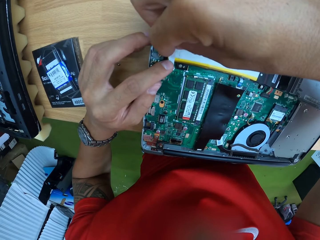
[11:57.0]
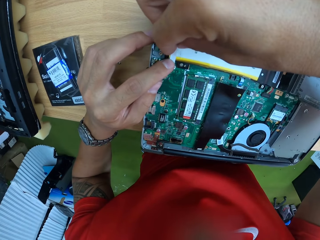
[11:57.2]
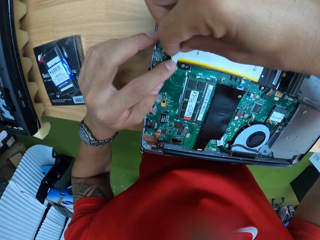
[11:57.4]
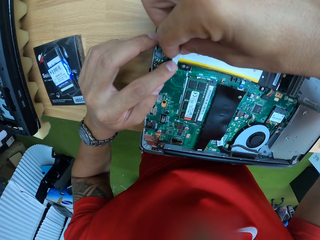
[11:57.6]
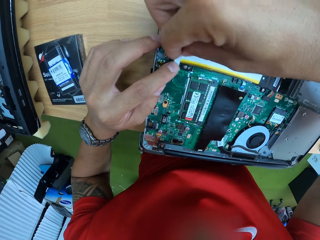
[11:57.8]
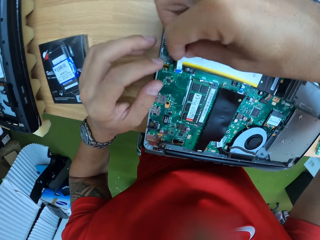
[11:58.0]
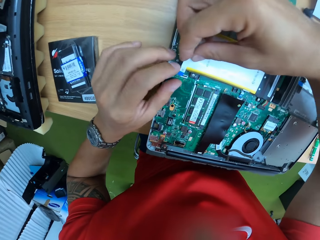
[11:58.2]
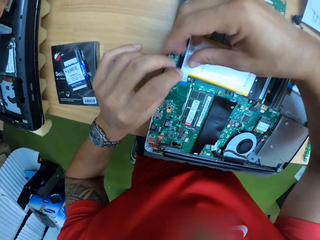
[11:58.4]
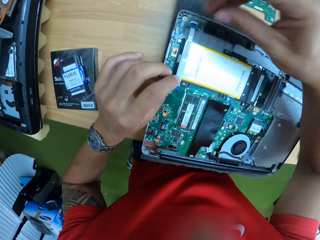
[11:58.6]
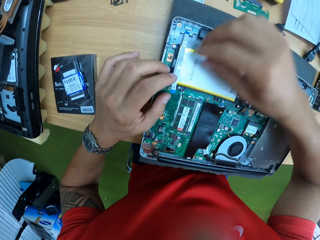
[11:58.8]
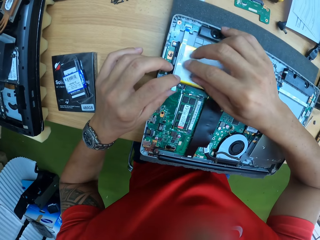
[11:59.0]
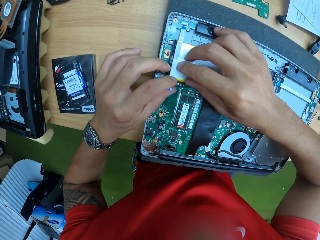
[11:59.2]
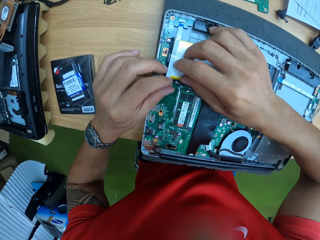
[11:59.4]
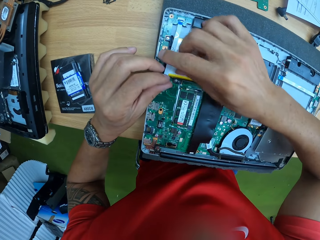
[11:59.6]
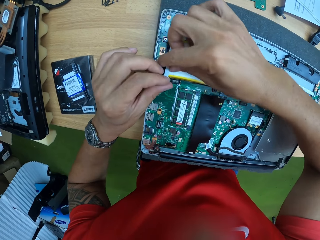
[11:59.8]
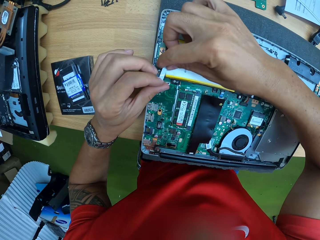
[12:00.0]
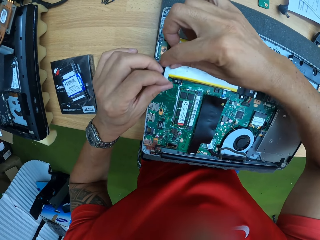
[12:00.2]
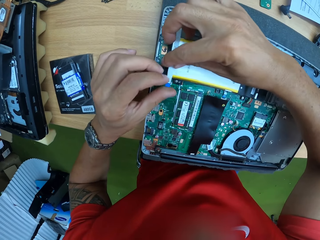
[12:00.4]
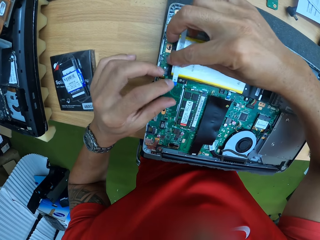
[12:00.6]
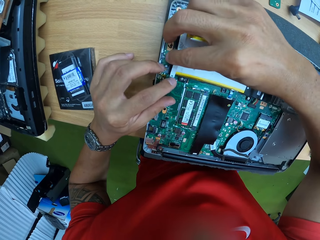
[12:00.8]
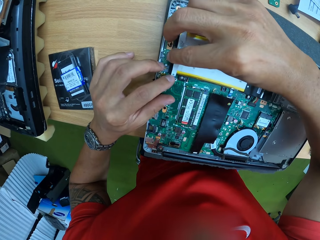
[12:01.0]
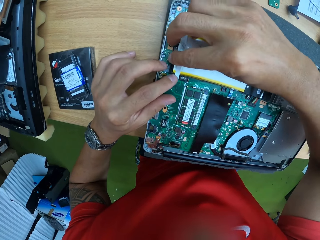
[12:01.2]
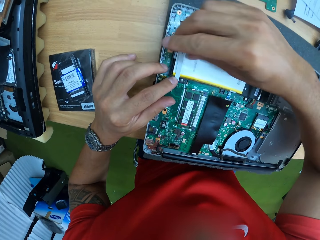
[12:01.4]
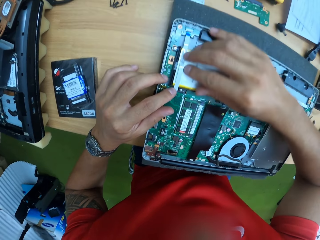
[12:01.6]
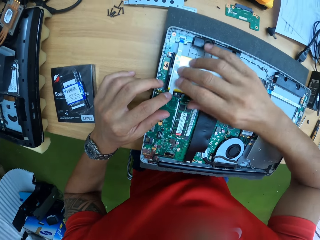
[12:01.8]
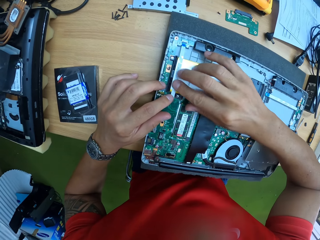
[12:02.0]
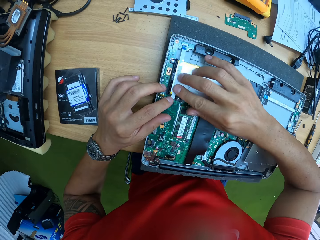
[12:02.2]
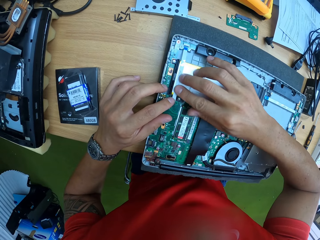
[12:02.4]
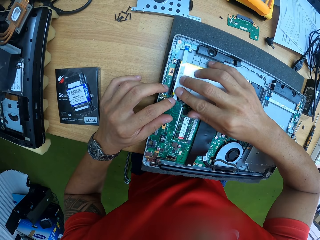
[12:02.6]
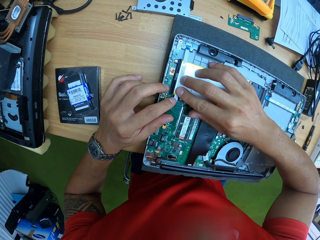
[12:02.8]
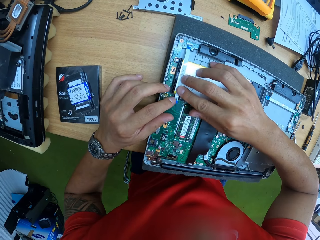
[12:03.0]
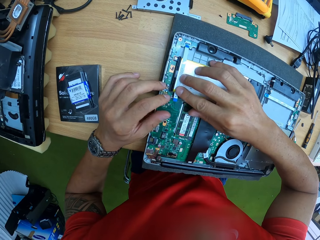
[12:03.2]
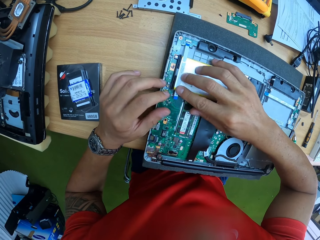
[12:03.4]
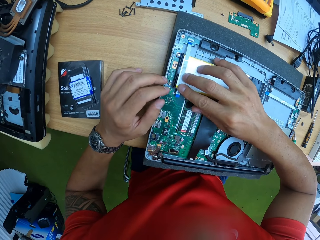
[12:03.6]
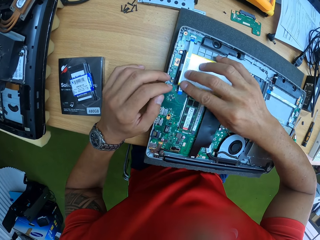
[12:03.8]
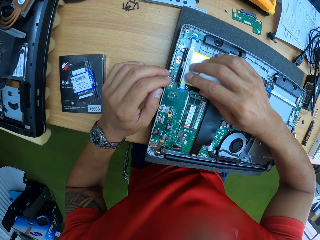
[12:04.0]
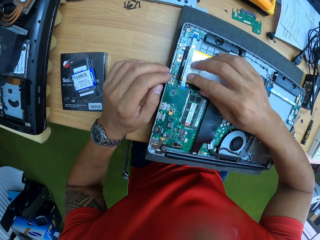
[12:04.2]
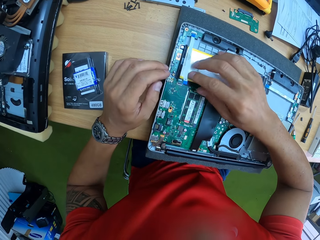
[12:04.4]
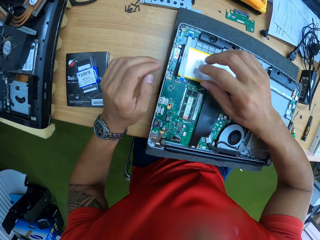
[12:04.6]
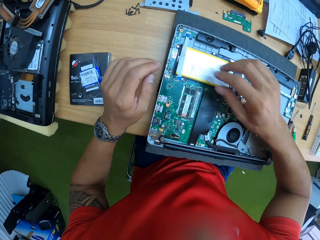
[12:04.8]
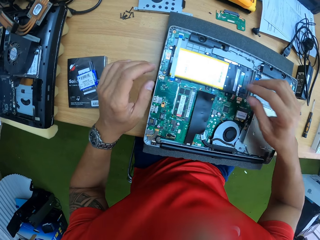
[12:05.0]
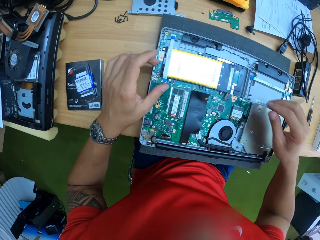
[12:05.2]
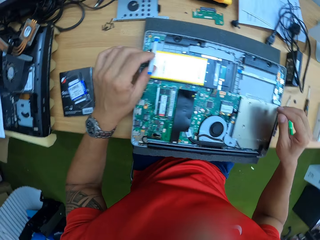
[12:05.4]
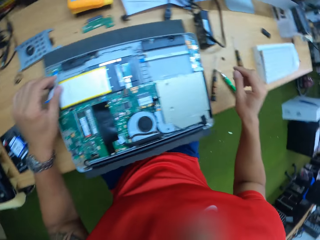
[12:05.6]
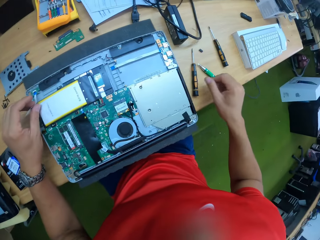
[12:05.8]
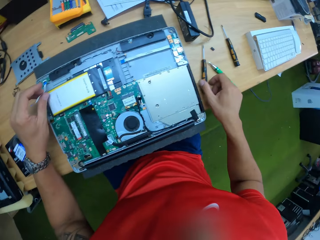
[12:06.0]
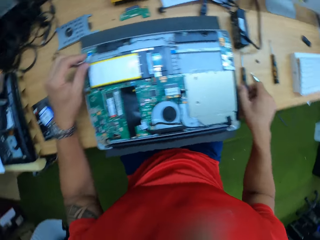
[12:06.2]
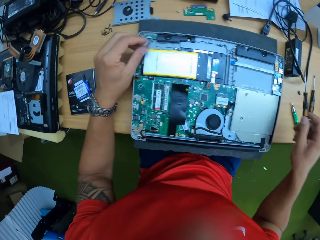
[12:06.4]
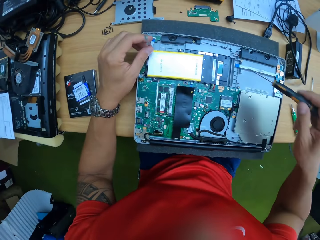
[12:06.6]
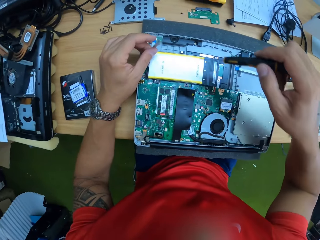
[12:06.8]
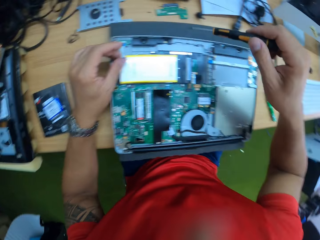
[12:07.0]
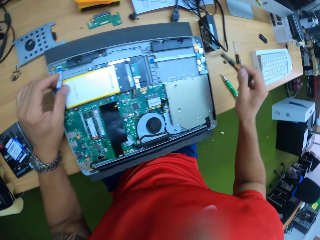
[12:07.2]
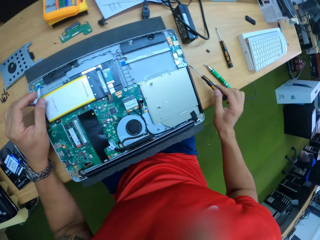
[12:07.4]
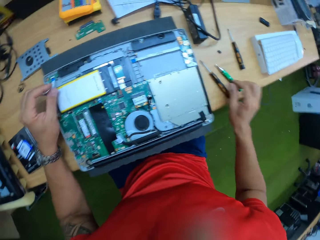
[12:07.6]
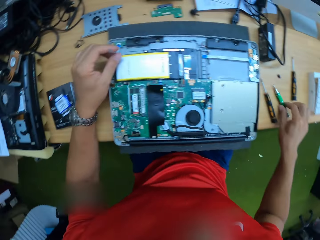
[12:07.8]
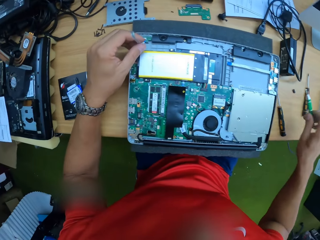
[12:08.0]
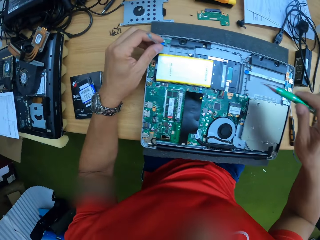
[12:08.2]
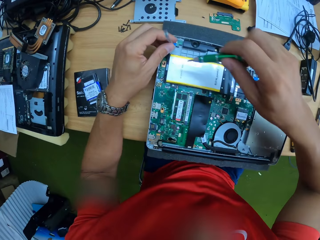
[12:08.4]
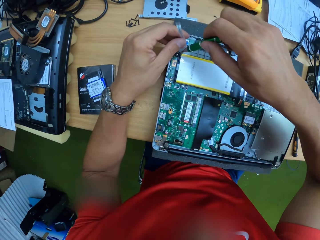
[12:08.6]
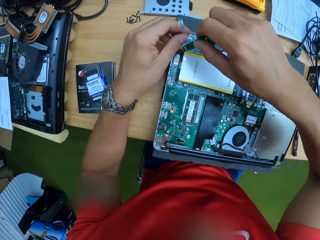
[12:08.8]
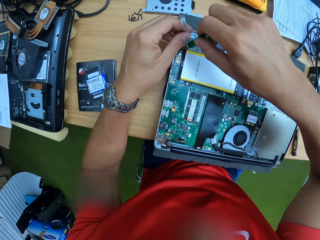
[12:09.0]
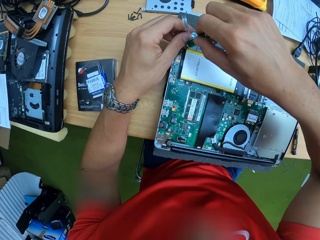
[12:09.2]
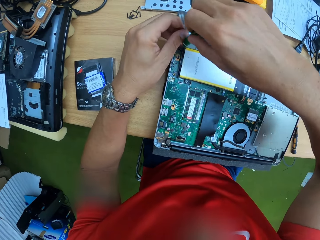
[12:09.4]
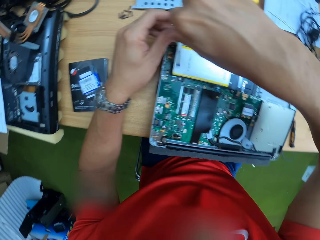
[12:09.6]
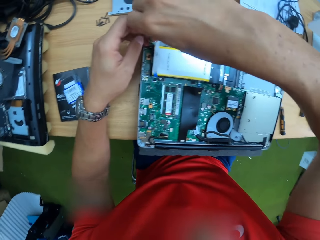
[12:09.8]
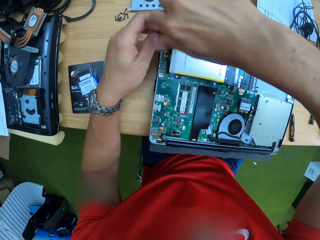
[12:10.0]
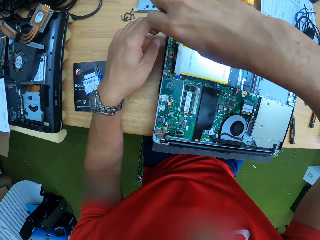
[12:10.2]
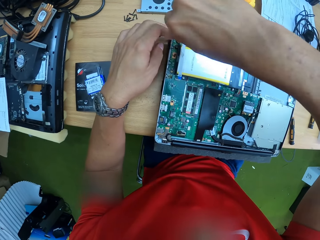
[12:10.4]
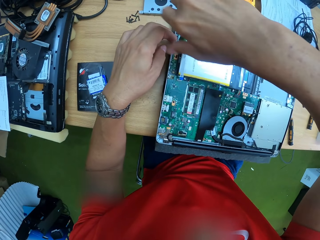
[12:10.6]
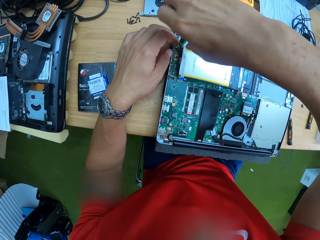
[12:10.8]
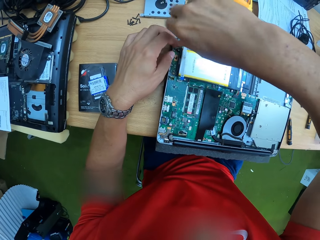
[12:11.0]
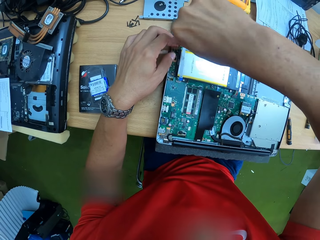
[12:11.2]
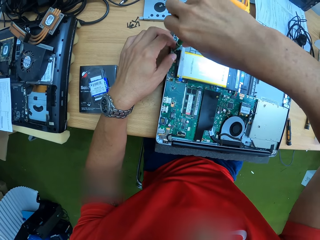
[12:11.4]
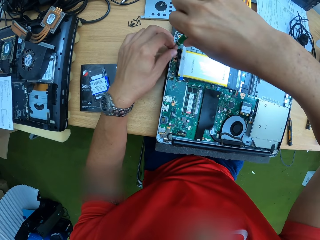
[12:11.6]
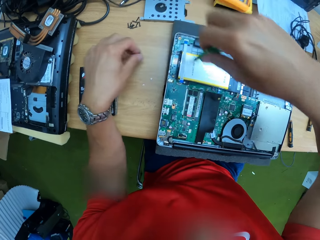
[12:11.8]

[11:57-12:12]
The camera wearer takes the screwdriver from the work table with his right hand. He drops the screwdriver on the work table with his right hand. He takes the screwdriver from the work table with his right hand. He loosens the screw on the laptop with the screwdriver in his right hand.

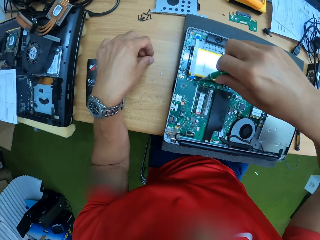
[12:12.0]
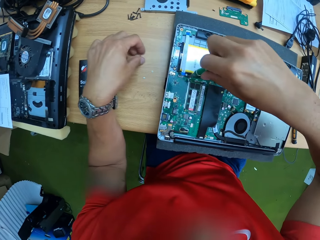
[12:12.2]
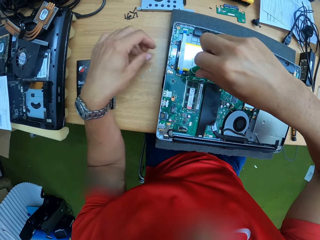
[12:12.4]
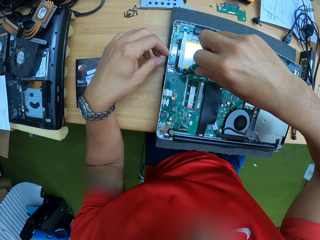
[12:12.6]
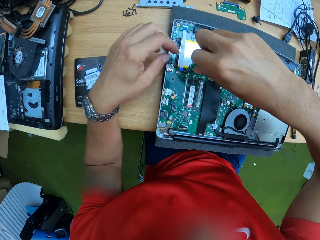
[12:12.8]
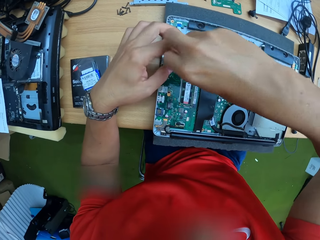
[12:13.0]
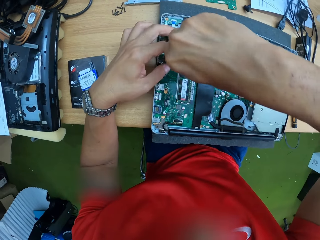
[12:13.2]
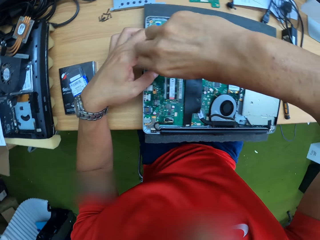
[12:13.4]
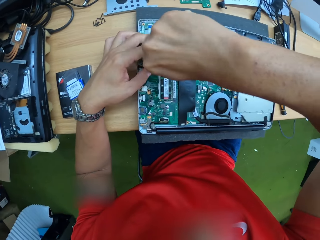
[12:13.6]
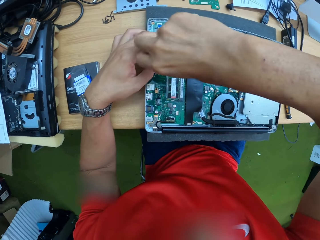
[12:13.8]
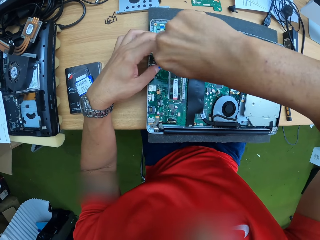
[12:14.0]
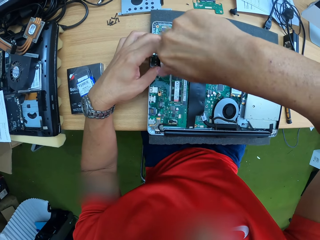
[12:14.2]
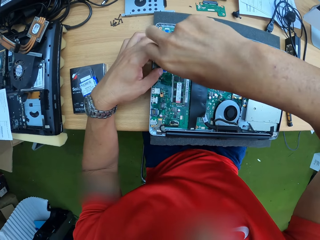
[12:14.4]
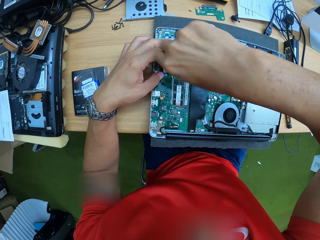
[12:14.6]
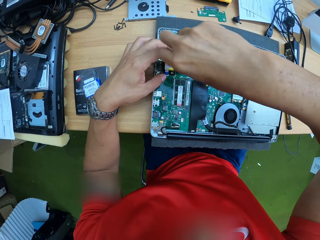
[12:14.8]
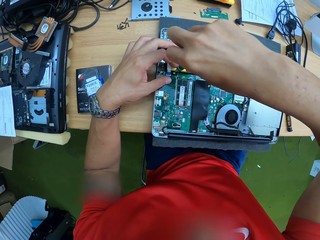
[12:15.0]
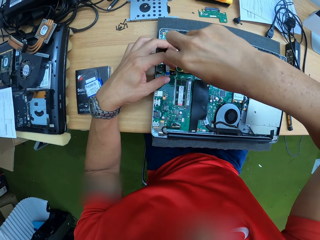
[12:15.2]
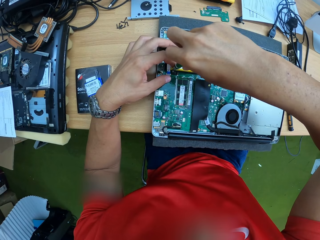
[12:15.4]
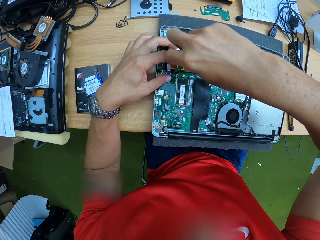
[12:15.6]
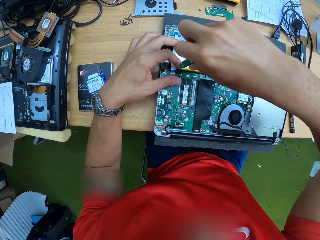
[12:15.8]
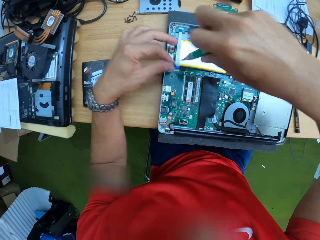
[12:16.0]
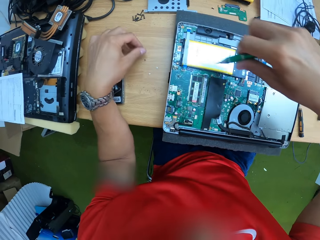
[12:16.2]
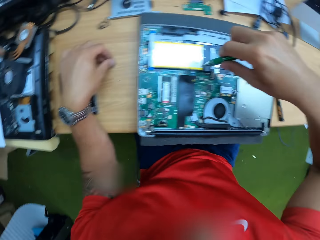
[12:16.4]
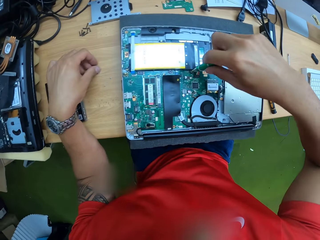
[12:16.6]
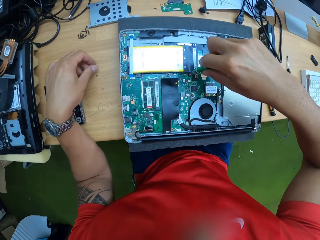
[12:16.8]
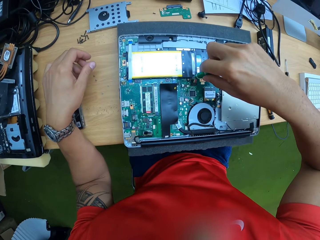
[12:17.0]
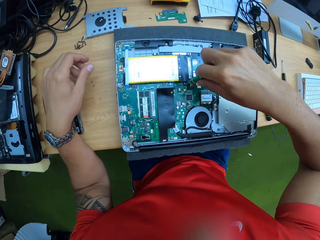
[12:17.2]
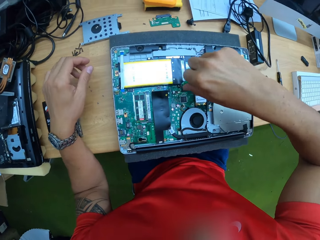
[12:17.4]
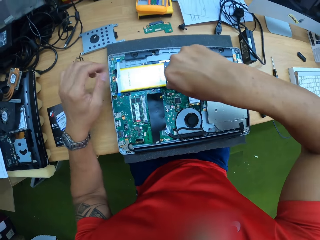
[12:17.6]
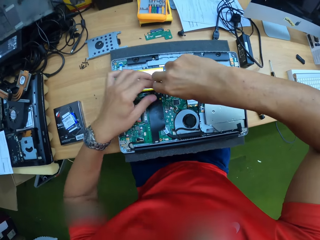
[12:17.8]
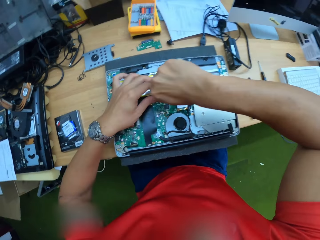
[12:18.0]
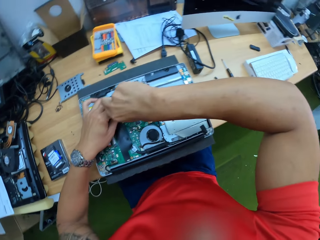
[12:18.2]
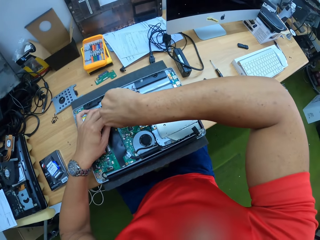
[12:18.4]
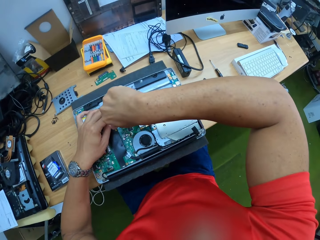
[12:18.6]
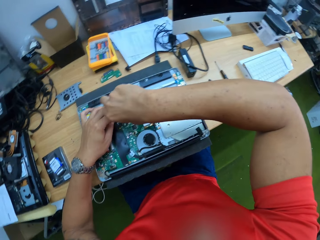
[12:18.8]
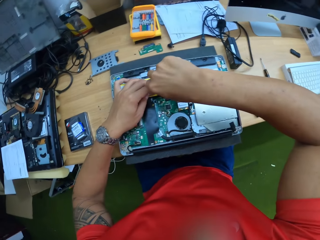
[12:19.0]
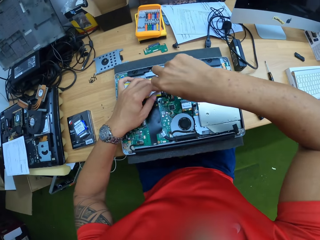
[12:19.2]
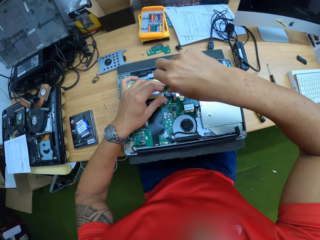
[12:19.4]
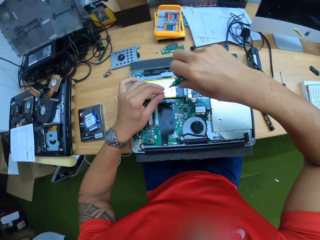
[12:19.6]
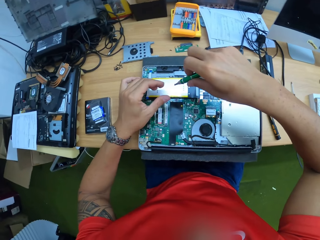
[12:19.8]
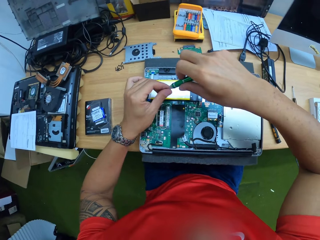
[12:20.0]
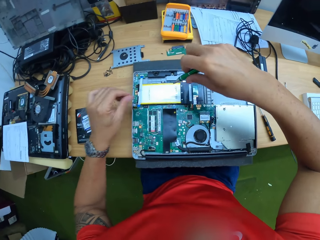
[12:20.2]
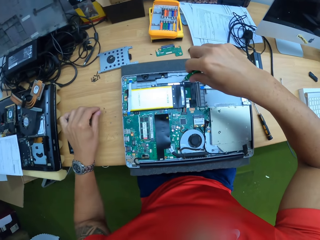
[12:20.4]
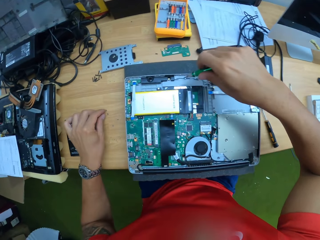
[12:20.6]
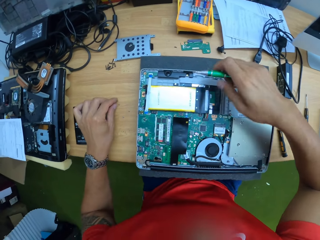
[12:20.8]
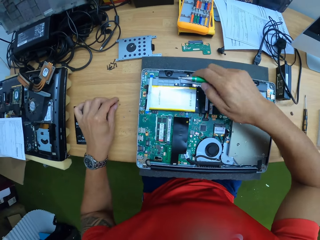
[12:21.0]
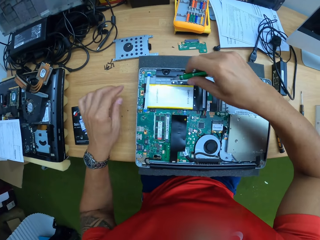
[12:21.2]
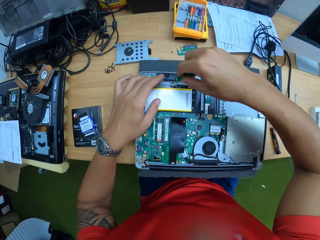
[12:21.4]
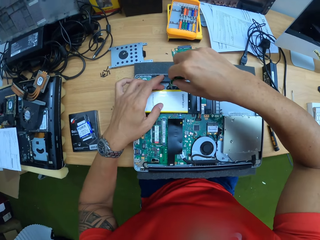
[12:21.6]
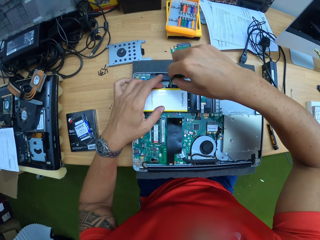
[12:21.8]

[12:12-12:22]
The camera wearer drops the screw on the work table with his left hand. He loosens the screw on the laptop with the screwdriver in his right hand. He drops the screw on the work table with his left hand. He loosens the screw on the laptop with the screwdriver in his right hand. He drops the screw on the work table with his left hand.
